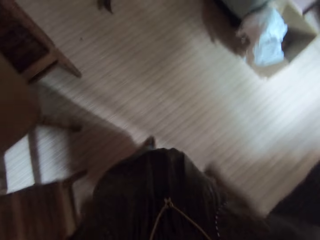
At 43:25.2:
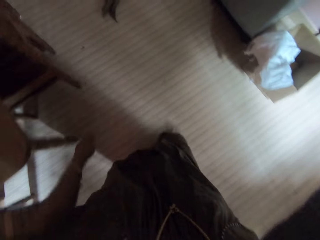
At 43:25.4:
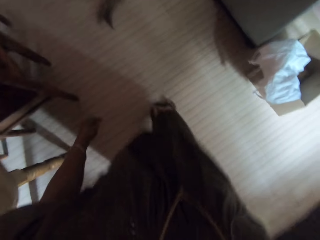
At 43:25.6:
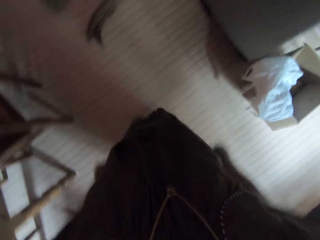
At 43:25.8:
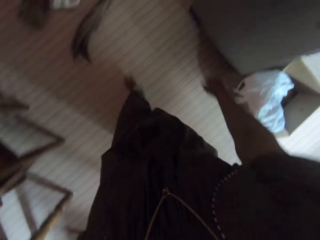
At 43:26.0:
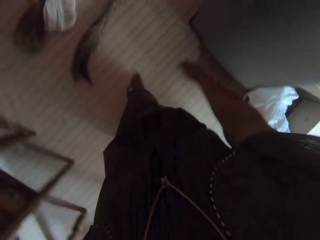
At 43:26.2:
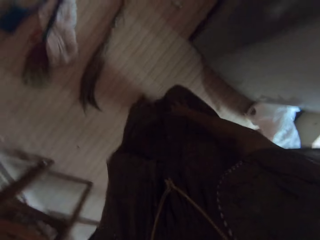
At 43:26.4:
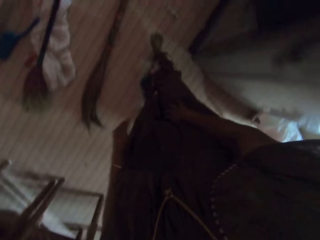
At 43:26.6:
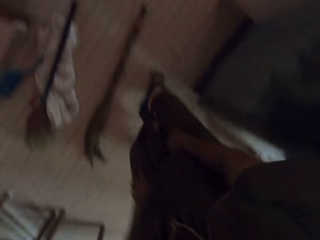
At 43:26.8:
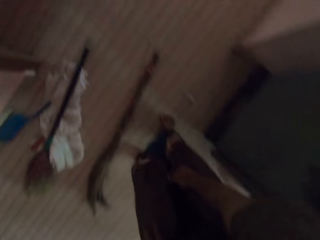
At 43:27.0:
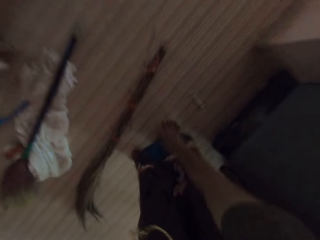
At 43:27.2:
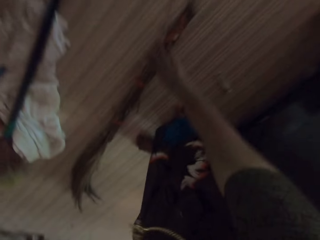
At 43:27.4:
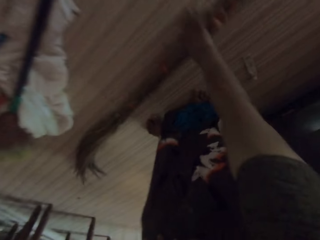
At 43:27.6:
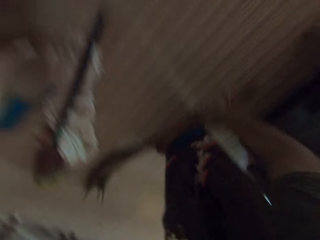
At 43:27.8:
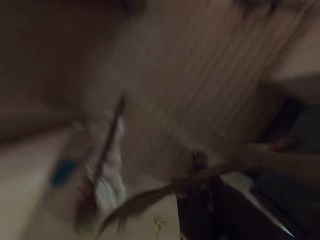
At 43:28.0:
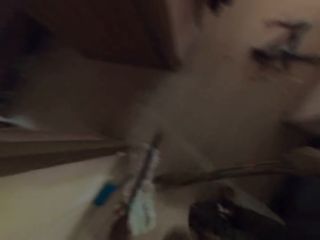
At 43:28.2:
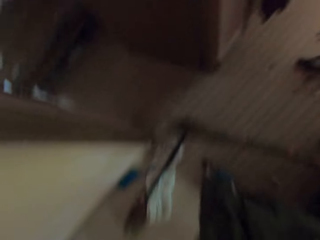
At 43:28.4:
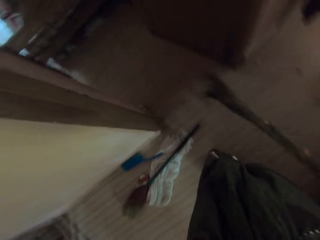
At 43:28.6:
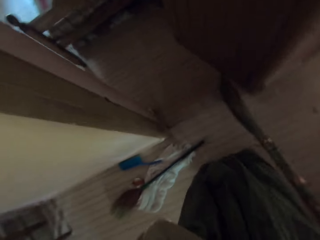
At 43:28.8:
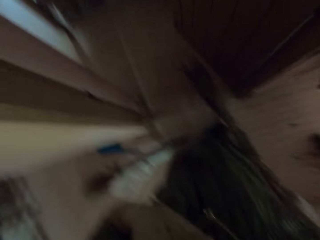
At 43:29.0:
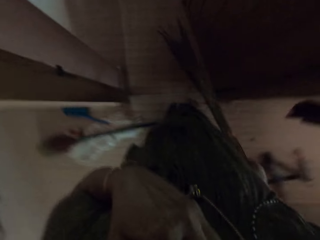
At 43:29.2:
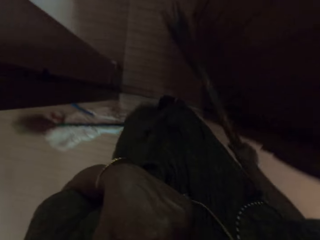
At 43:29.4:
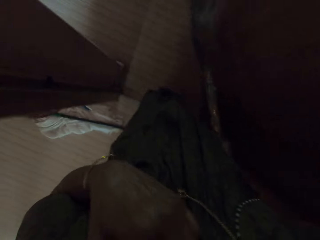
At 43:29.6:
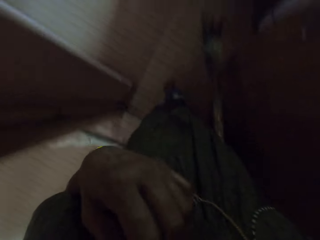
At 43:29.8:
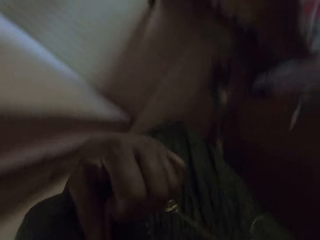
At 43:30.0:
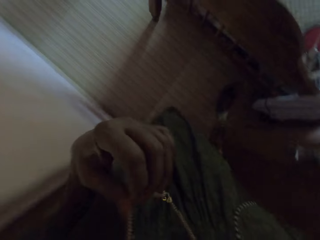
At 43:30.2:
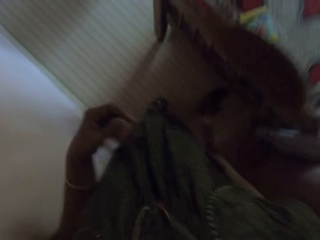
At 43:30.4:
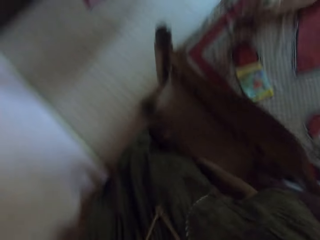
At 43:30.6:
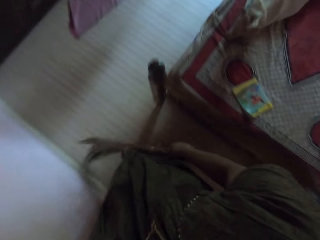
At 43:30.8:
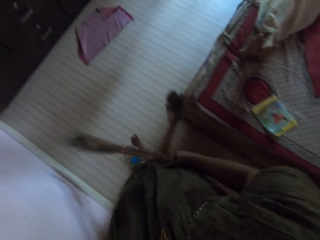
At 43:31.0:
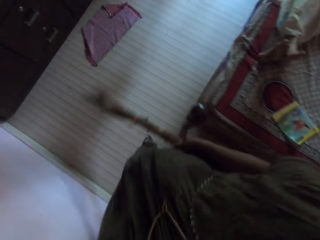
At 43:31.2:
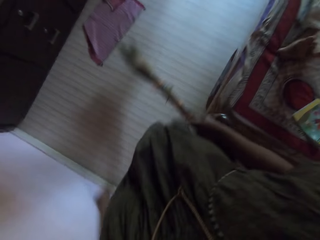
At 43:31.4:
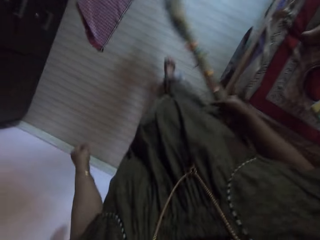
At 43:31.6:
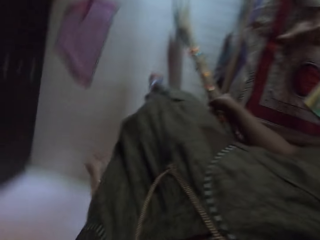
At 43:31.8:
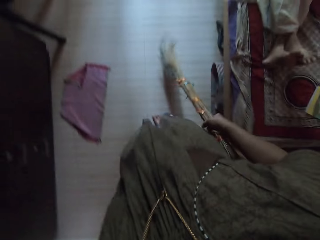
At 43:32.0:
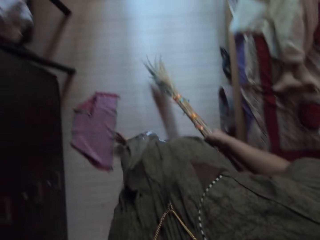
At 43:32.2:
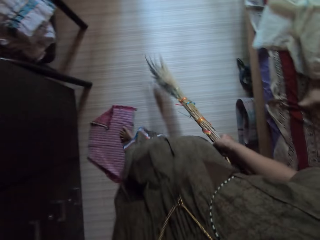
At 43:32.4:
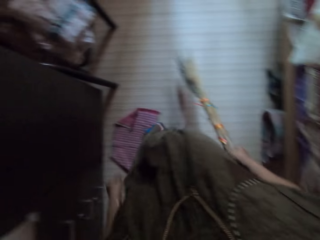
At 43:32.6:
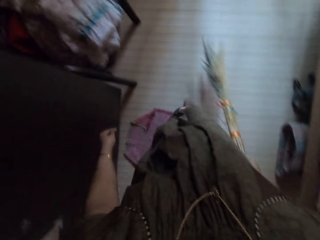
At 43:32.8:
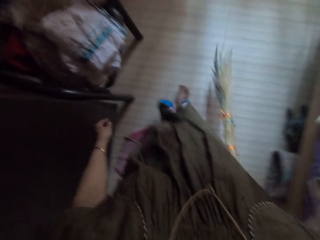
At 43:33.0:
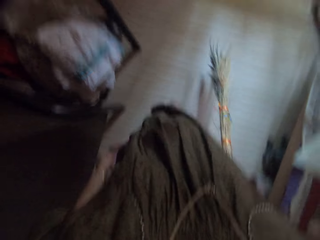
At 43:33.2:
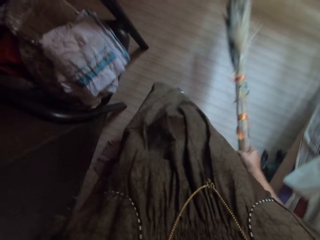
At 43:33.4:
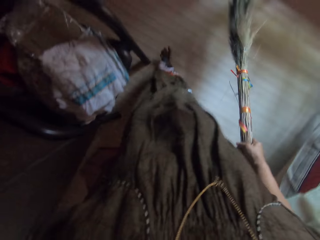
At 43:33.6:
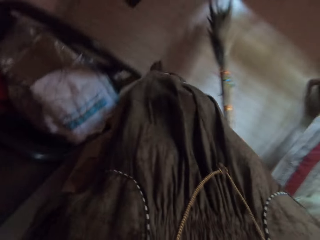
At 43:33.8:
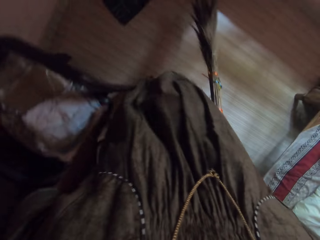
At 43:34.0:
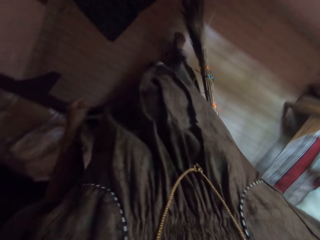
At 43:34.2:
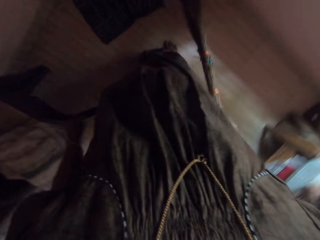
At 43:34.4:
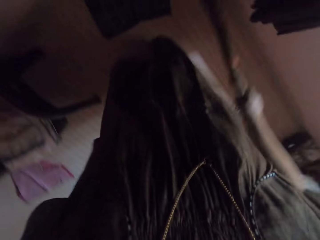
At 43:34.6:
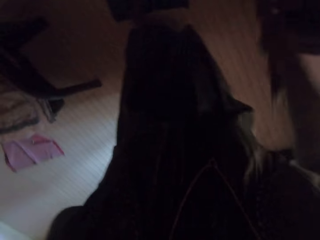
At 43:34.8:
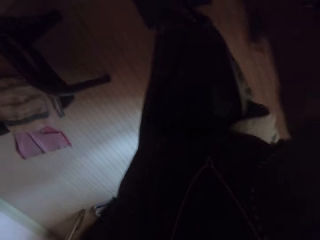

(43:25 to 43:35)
The camera wearer picks up a broom from the floor with her right hand. She walks around.

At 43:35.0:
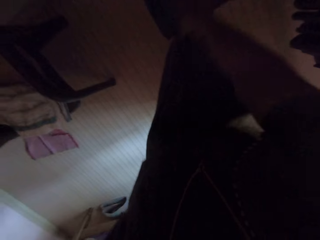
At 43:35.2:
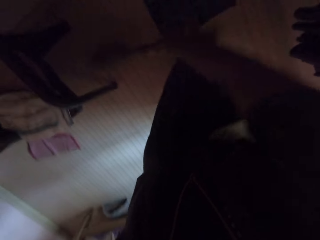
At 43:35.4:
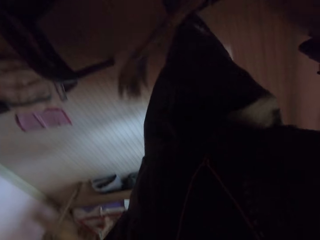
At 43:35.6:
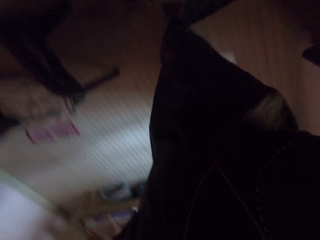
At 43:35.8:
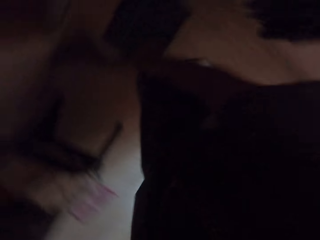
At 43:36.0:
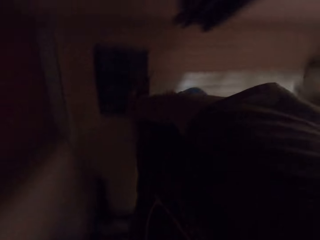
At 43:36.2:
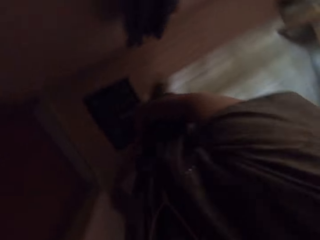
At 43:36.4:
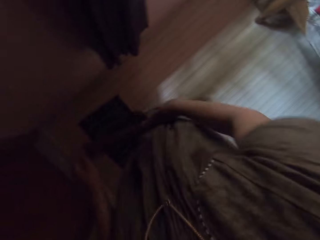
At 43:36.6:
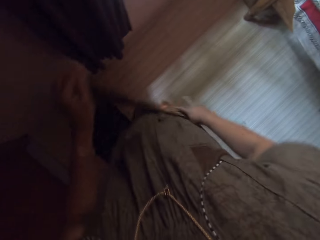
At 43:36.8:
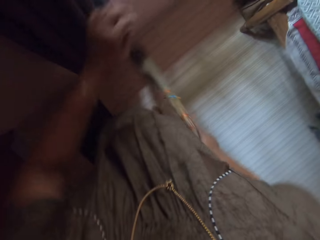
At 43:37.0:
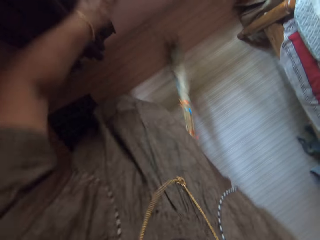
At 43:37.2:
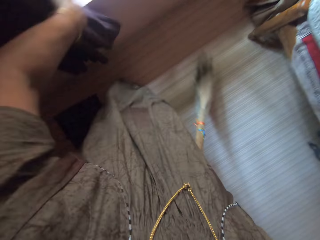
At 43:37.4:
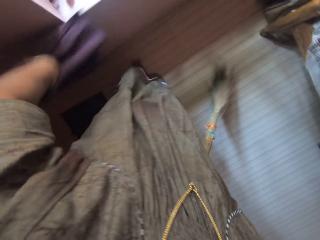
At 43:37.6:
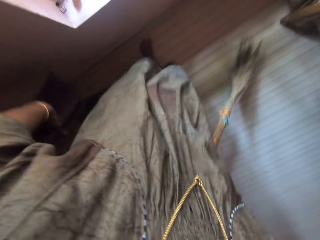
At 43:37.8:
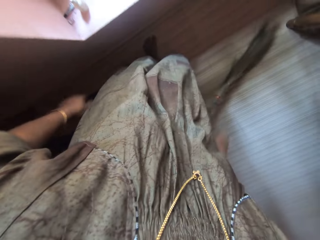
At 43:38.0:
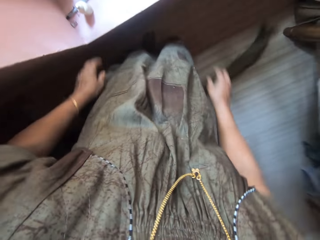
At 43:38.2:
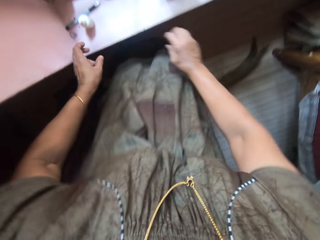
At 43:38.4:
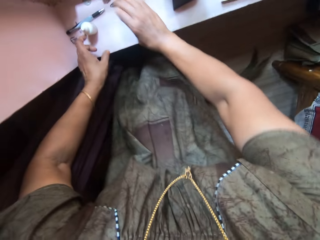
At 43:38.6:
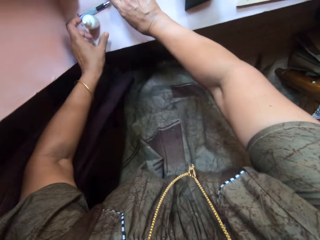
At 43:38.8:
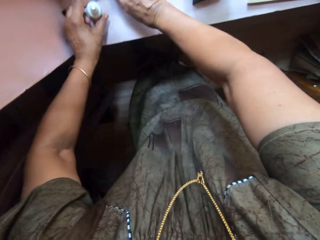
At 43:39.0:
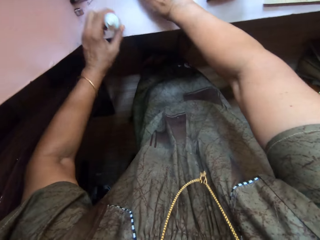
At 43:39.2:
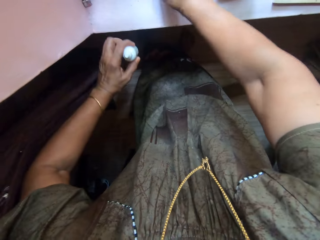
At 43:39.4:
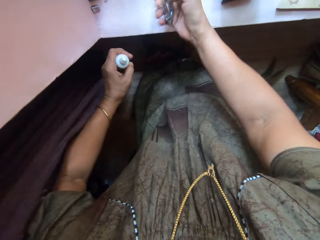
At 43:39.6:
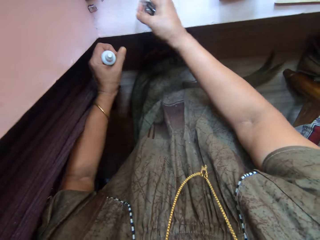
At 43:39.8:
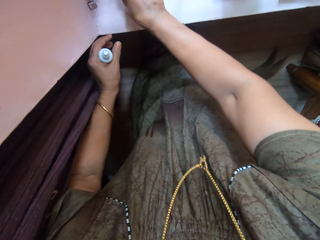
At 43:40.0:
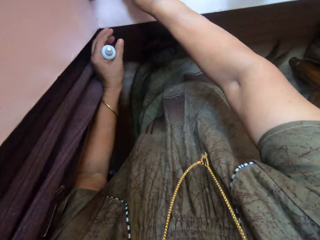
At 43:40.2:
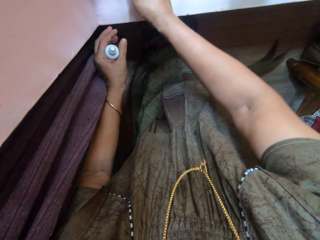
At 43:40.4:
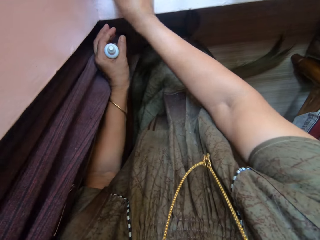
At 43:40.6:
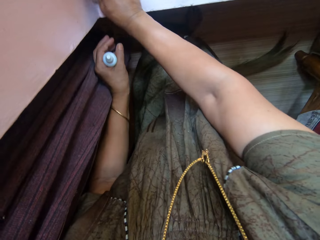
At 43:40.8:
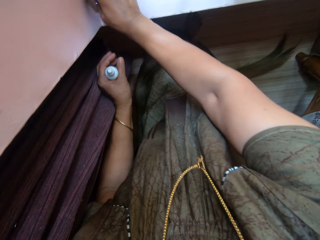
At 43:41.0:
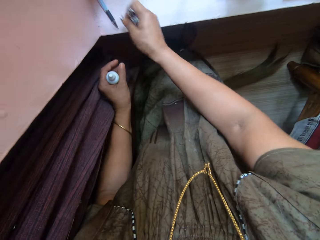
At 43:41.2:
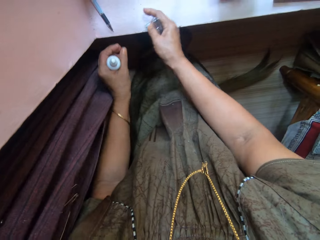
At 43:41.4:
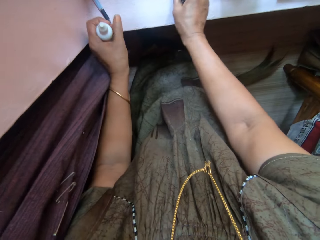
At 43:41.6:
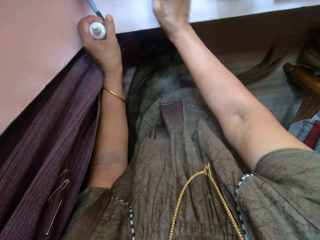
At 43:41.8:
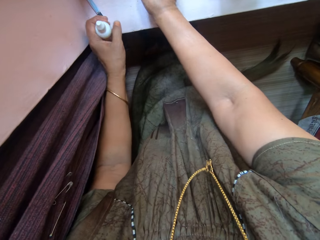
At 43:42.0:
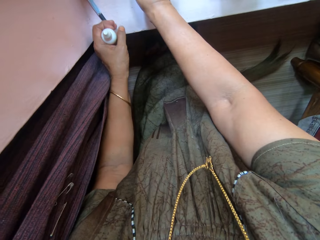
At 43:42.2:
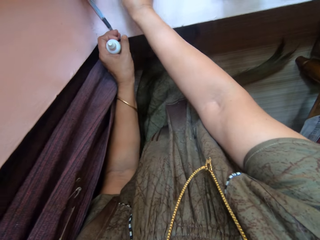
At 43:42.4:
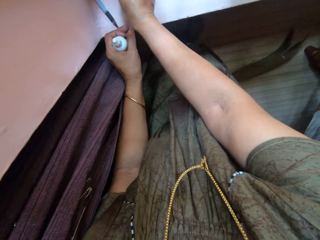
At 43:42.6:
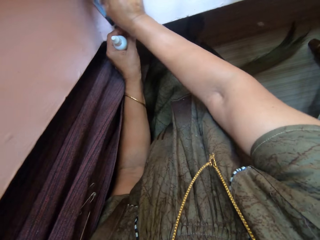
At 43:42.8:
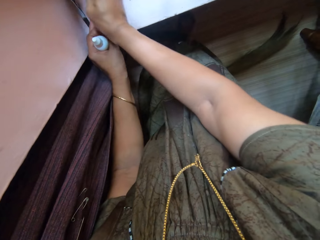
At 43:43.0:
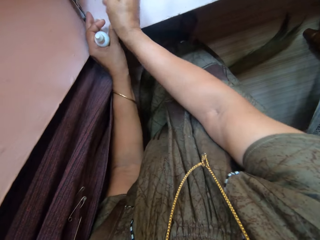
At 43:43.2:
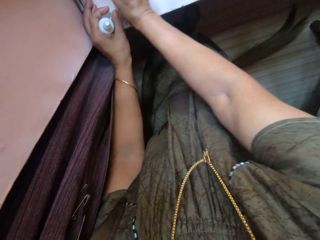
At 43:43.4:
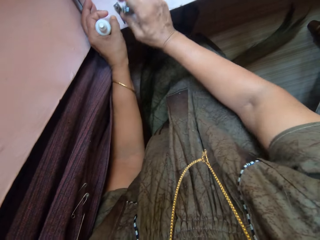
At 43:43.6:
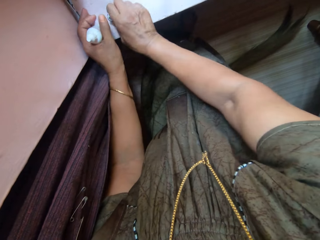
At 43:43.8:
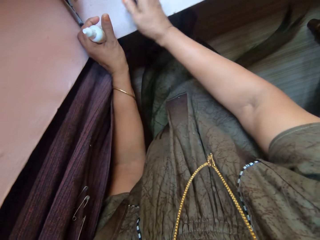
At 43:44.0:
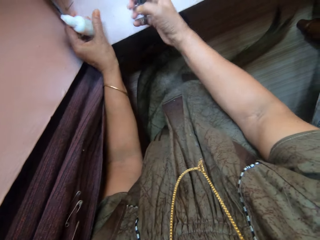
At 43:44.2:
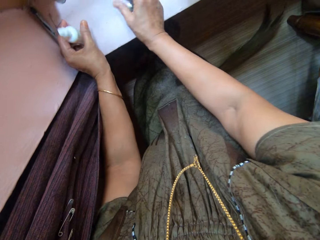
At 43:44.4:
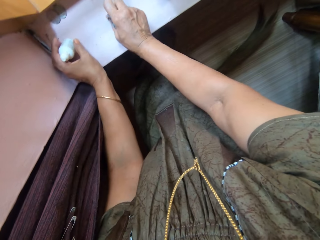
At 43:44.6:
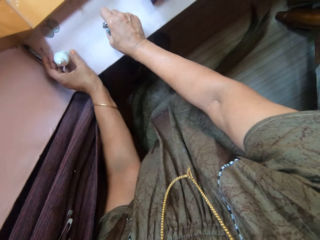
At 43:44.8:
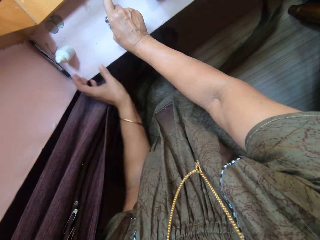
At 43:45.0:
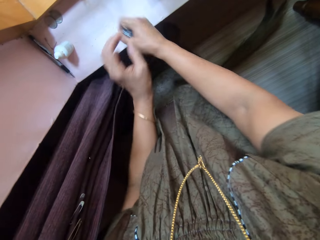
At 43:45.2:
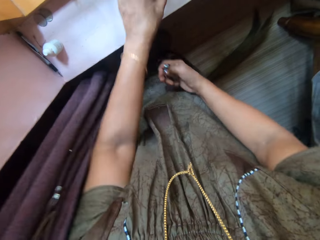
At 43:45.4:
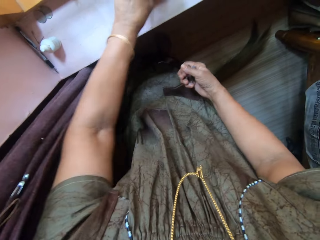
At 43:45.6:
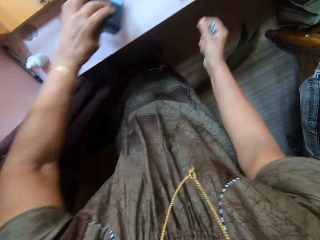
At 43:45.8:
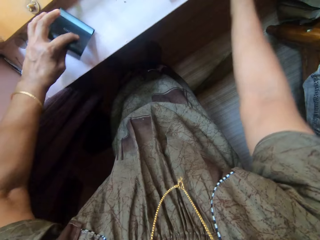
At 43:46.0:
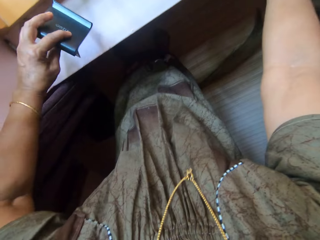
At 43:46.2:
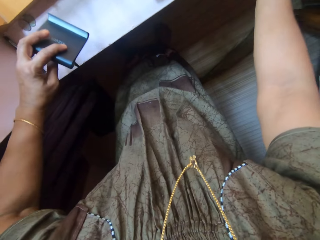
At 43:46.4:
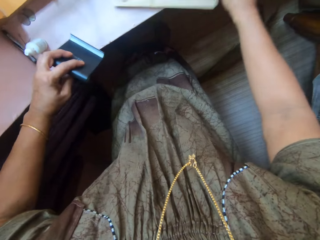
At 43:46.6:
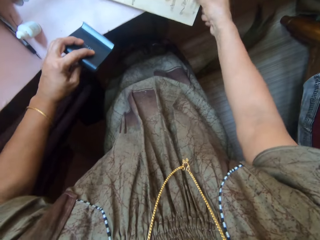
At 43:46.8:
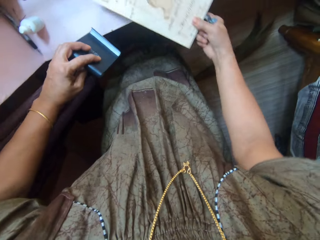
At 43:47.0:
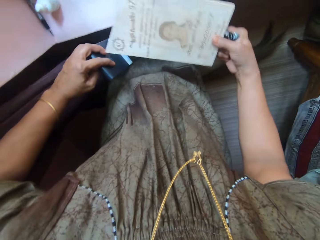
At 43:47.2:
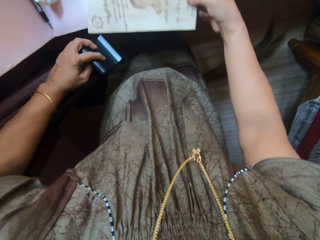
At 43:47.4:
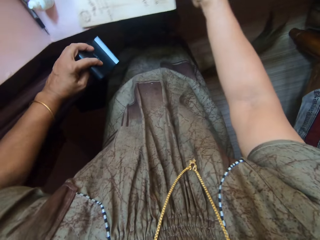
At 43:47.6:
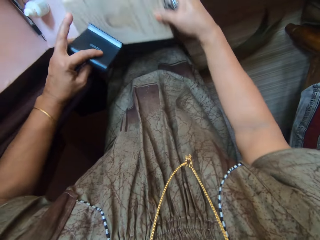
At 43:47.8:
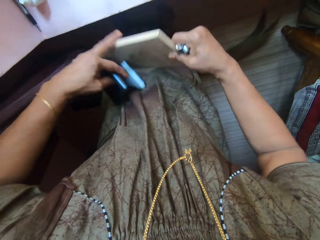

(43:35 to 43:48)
The camera wearer sweeps the floor with the broom in her right hand. She pulls aside a curtain with her left hand. She drops down the broom. She picks up a nail clipper with her right hand from the window sill. She picks up a plastic dropper bottle with her left hand from the window sill. She arranges pins on the window sill with her right hand. She adjusts a pen on the window sill with her right hand. She drops the nail clipper onto the window sill with her right hand. She picks the nail clipper from the window sill with her right hand. She arranges the stationeries on the window. She picks up a plastic table top sign with her left hand from the window sill. She picks up a wooden block with her right hand from the window sill.
